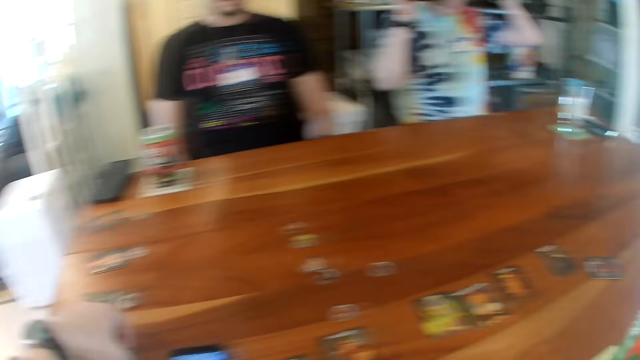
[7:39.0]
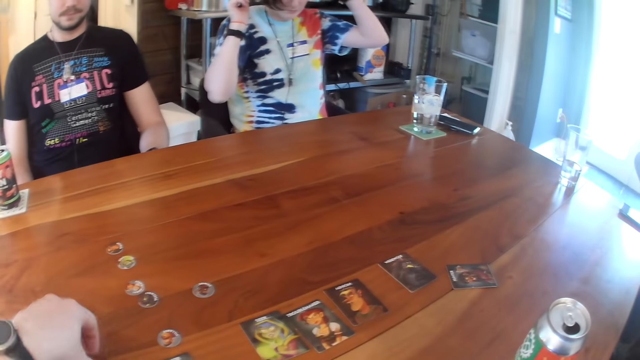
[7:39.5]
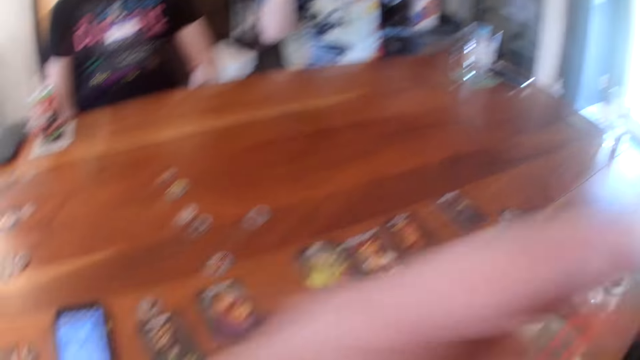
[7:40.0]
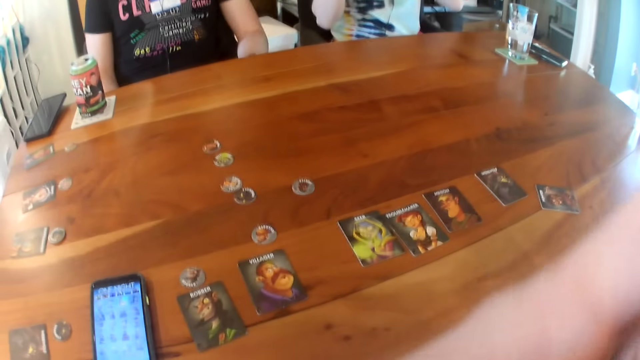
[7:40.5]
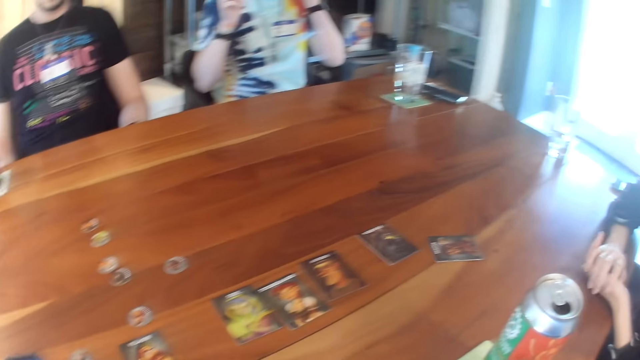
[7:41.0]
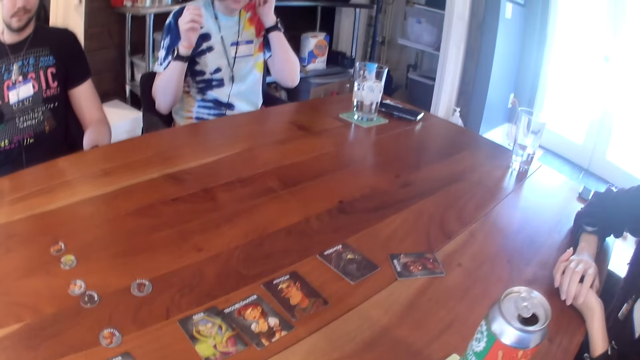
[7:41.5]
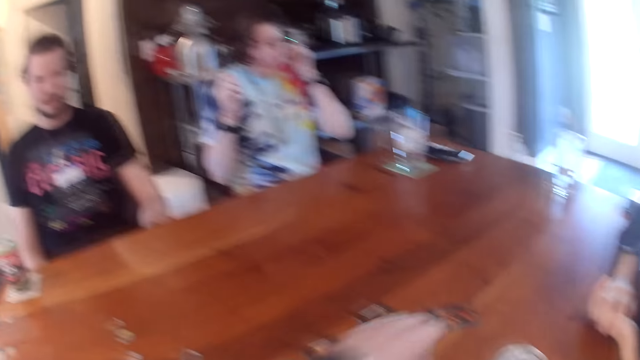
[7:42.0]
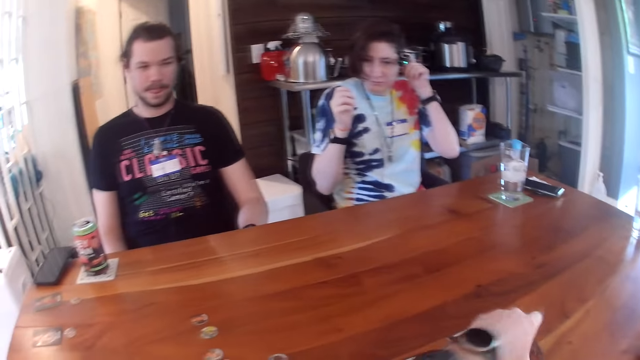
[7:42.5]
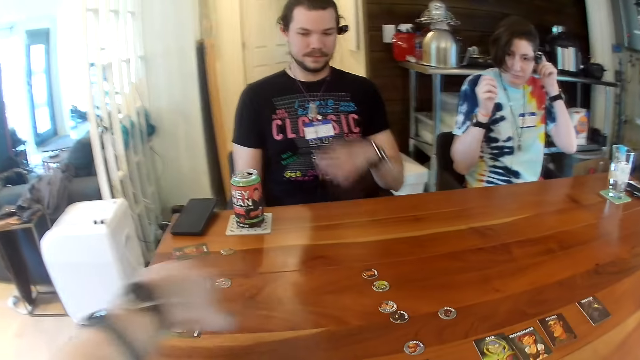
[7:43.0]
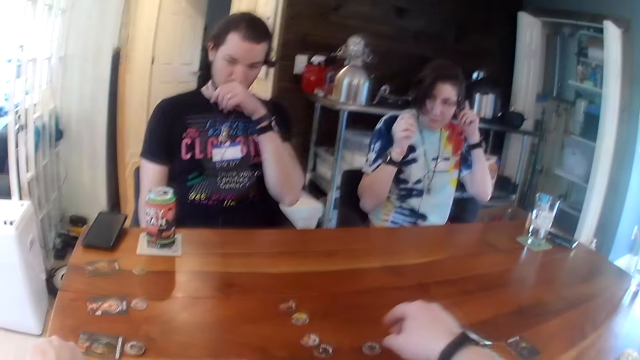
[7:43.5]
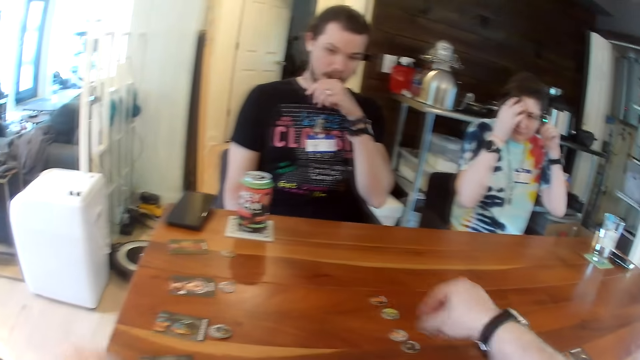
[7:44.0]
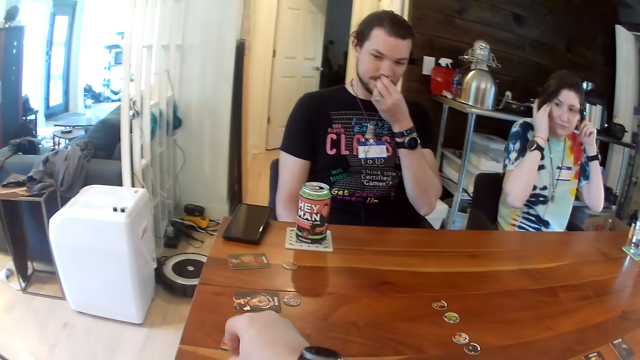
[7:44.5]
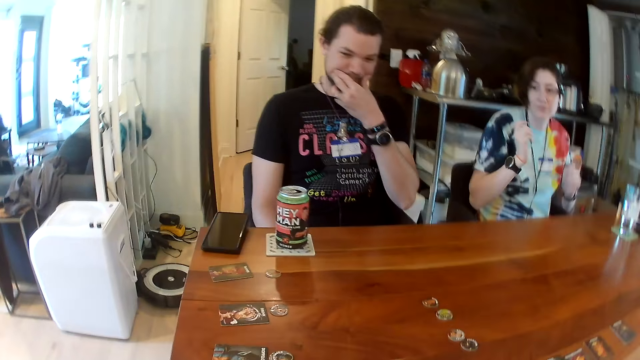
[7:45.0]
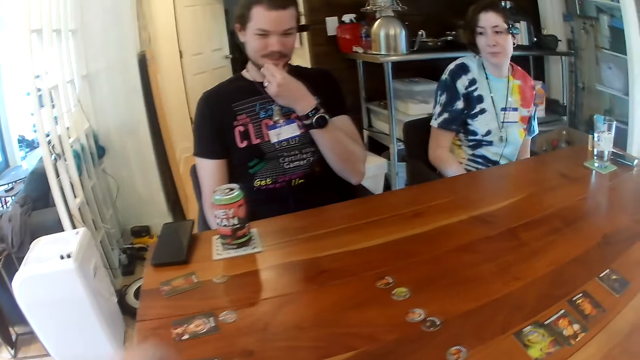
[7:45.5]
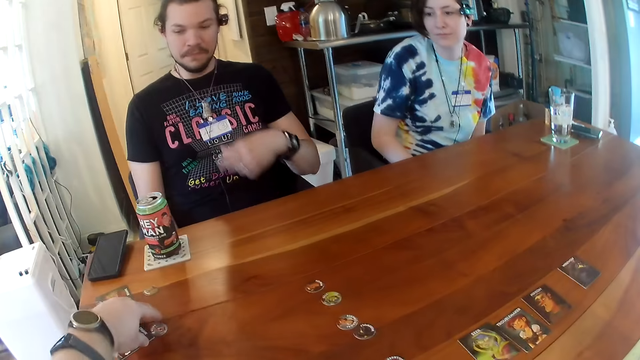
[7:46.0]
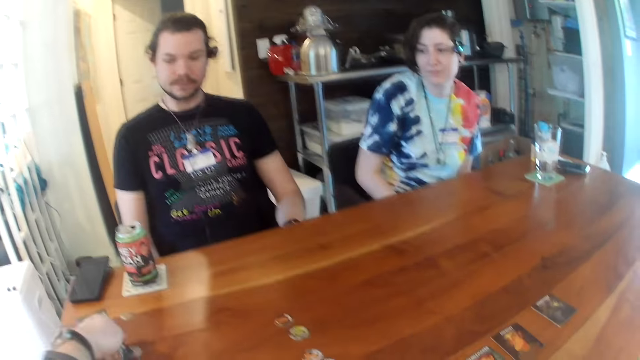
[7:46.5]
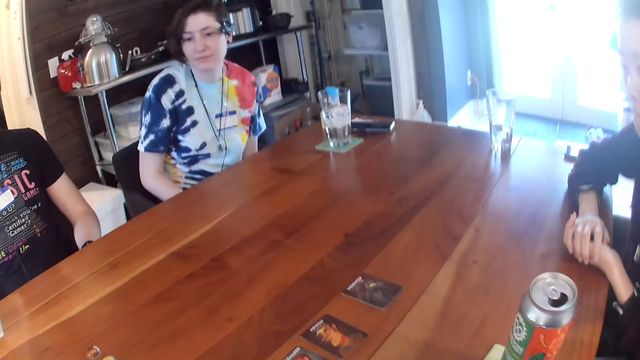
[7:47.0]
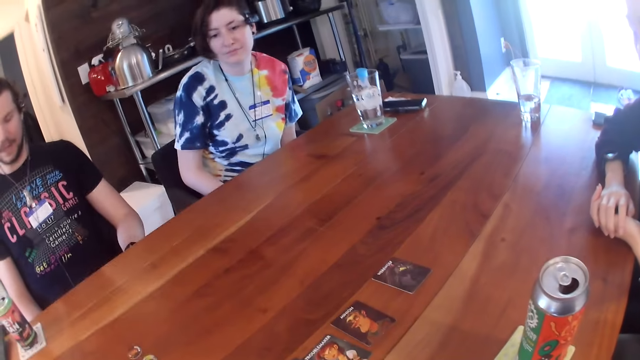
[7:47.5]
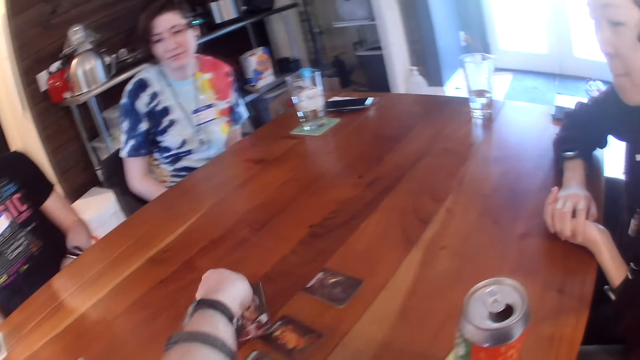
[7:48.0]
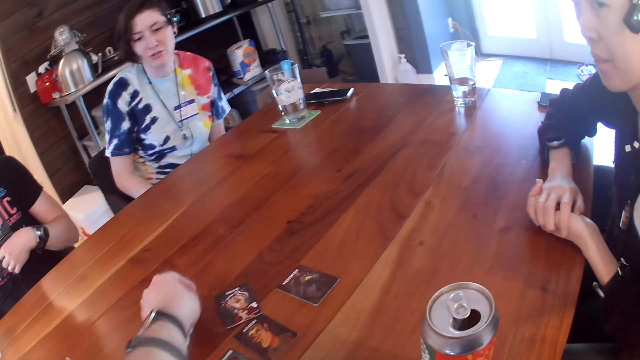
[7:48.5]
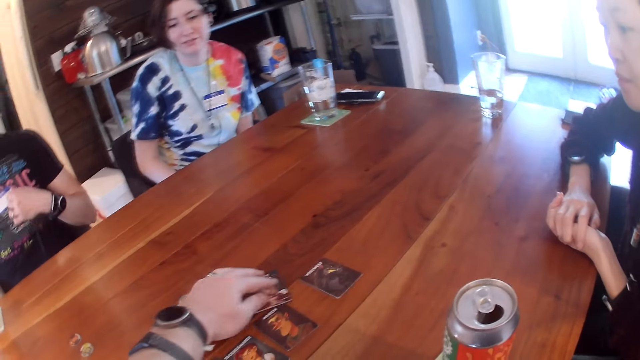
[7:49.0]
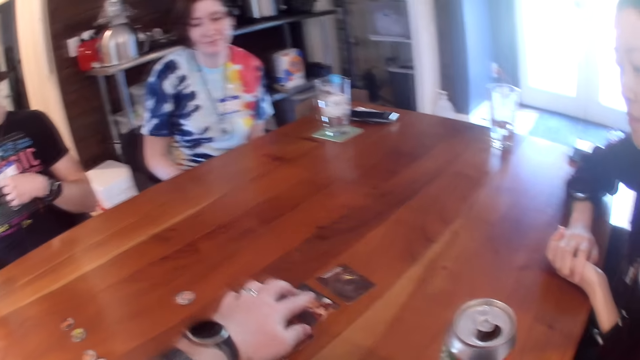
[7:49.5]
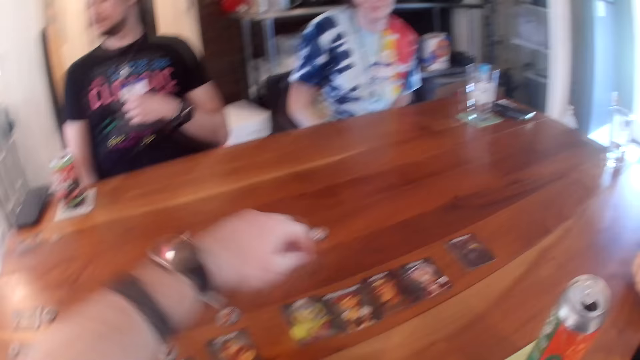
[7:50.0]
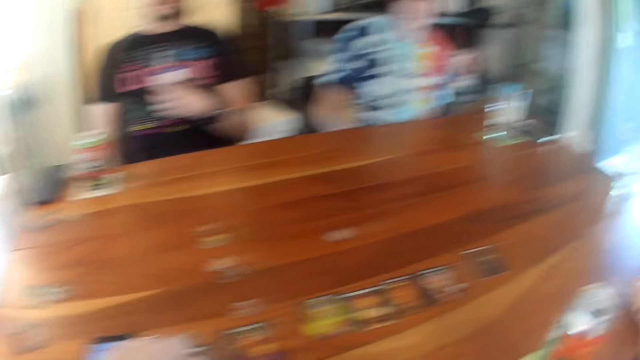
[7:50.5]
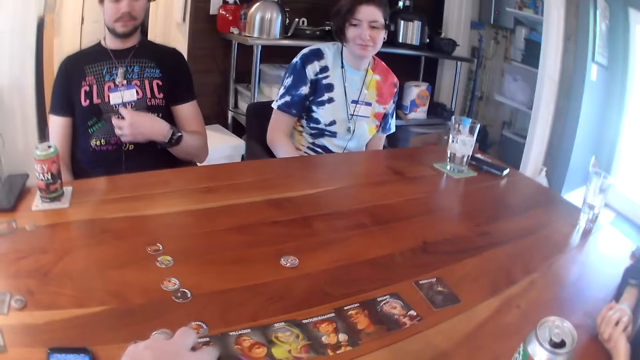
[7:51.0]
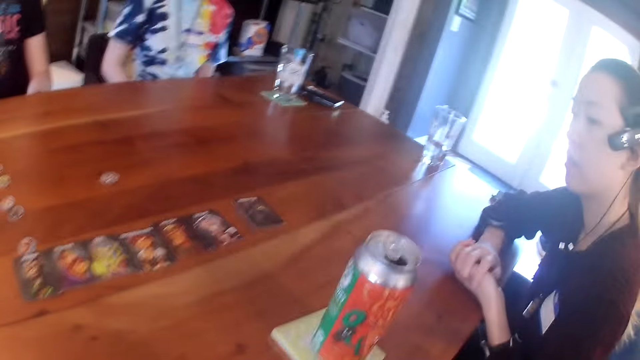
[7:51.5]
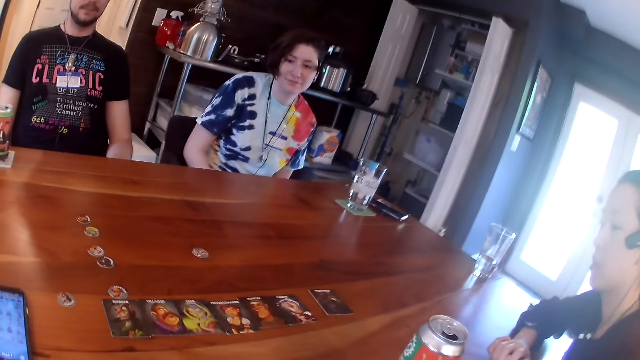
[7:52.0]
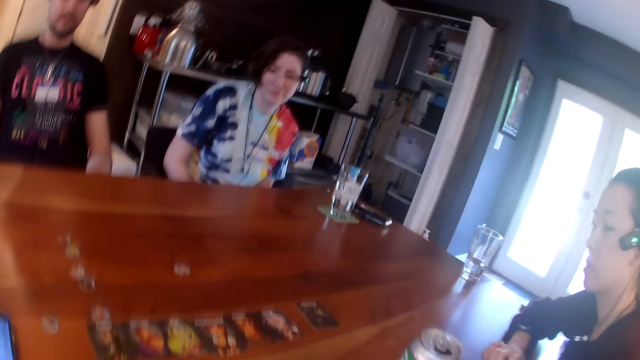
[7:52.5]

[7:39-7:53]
The camera wearer takes a token from the table with his left hand. He drops the token on the table. He rubs his face with his left hand. He takes the card from the table with his left hand. He drops the card on the table. The man rubs his face with his left hand. The camera wearer takes the token from the table with his right hand. He drops the token on the table. He takes the card from the table with his left hand. He takes a token from the table with his left hand. He drops the card on the table. He puts the token on the table. He moves the card with his left hand. He moves it again.

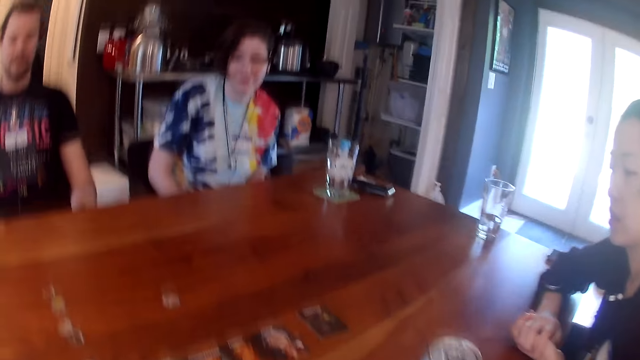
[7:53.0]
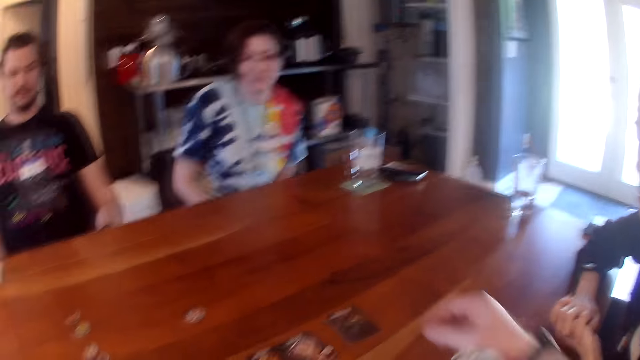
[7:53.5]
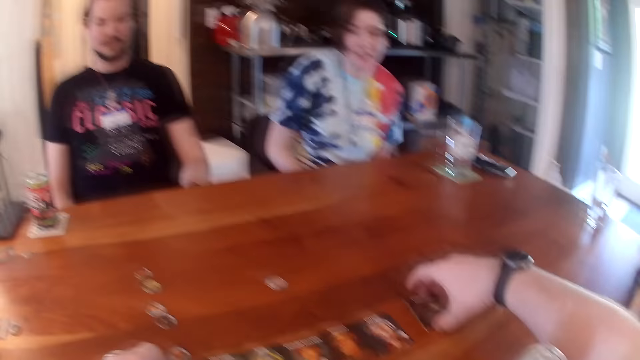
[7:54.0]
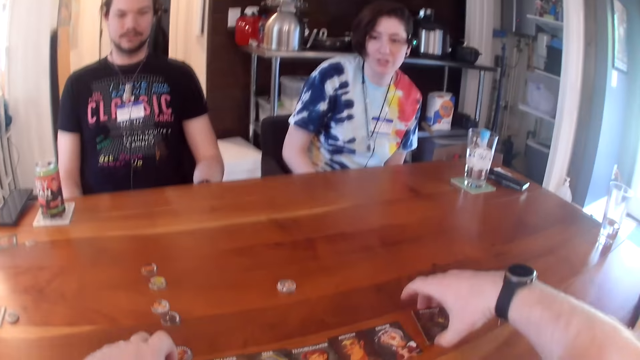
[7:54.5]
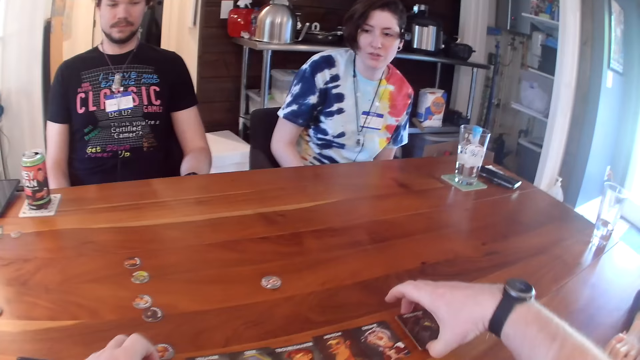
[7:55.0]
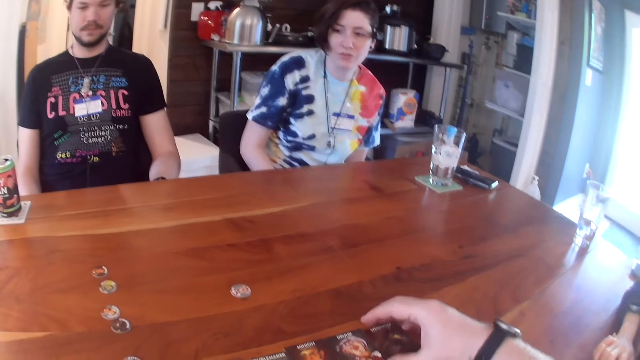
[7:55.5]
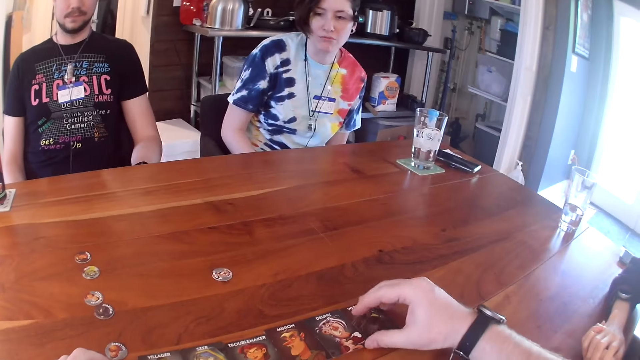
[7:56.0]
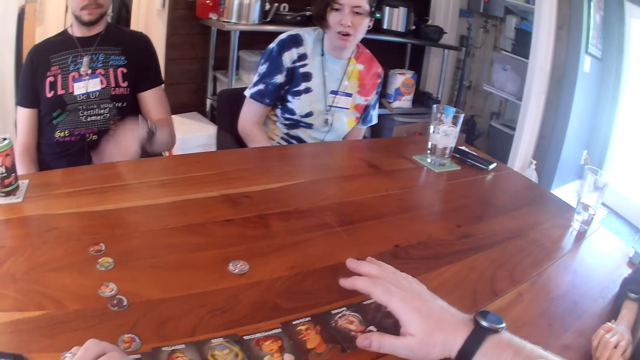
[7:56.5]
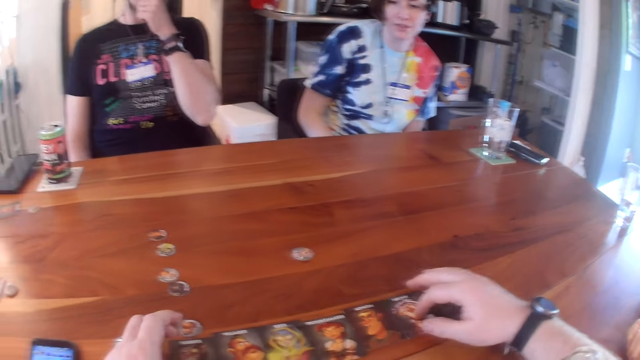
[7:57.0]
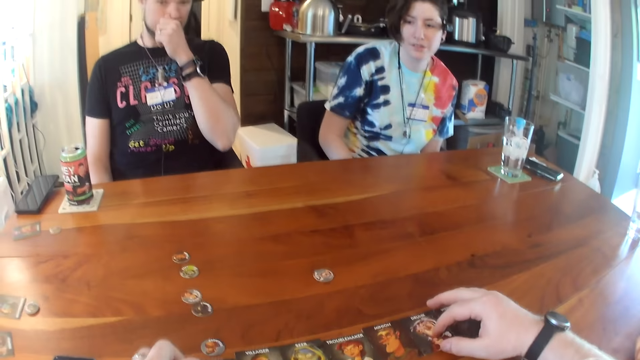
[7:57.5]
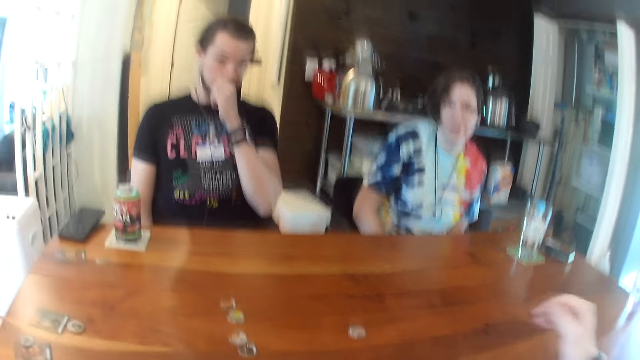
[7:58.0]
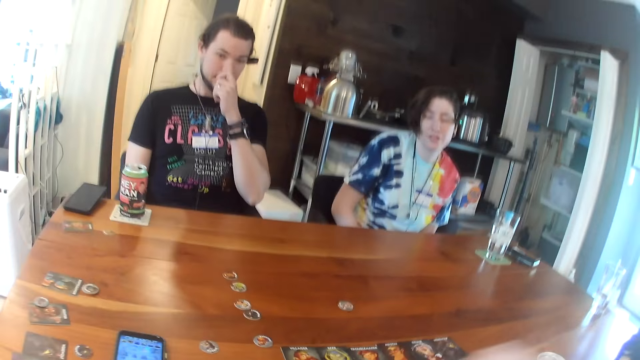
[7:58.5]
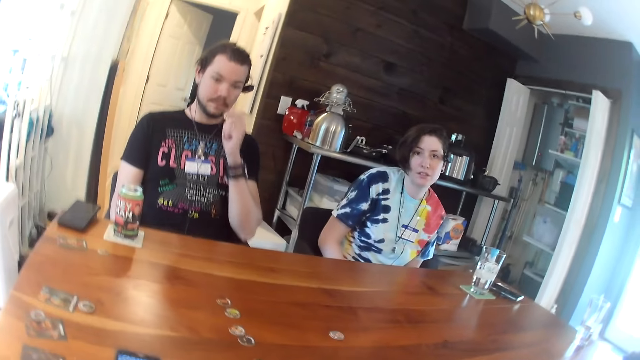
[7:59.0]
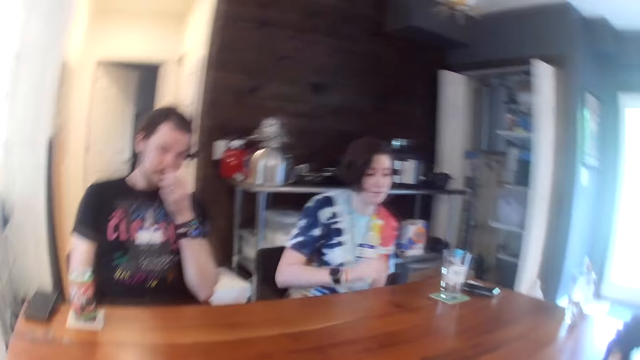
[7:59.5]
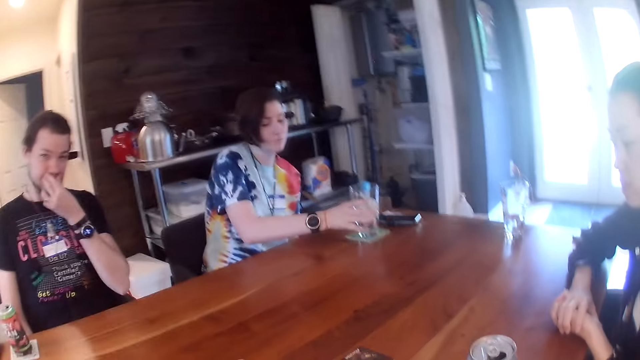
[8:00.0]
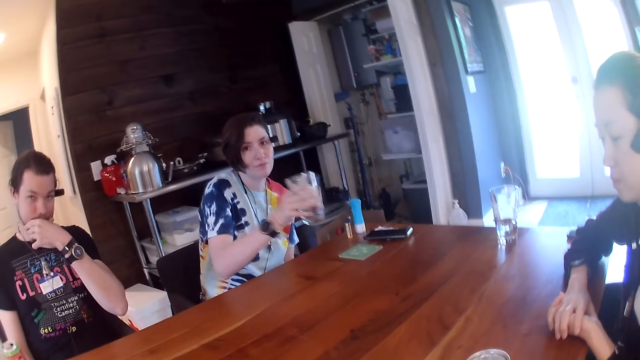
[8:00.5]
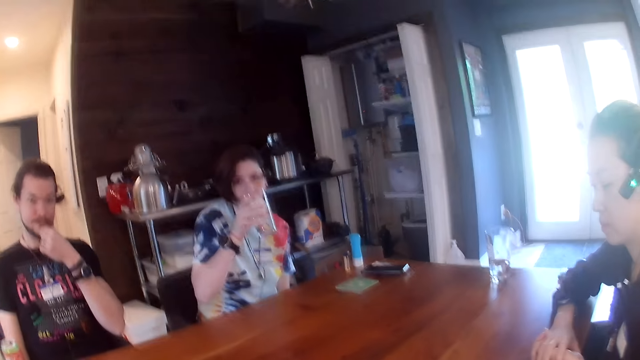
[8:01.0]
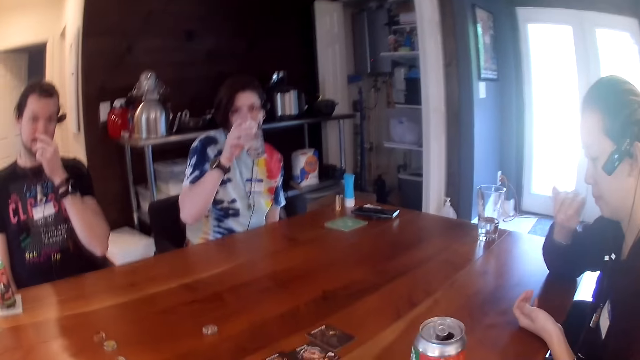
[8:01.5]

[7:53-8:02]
The camera wearer places his left hand on the card. He moves the card with his right hand. The man rubs his face with his left hand. The camera wearer places his left hand on the cards. He places his right hand on the card. The man rubs his face with his left hand. The woman takes the glass cup from the table with her right hand.
